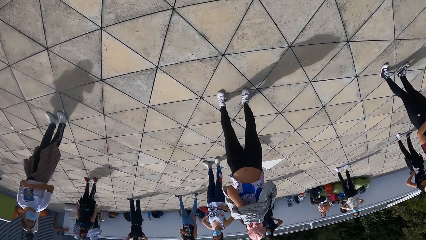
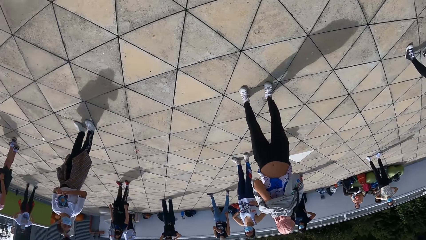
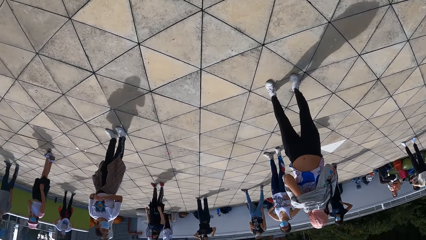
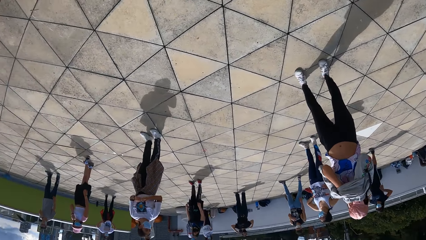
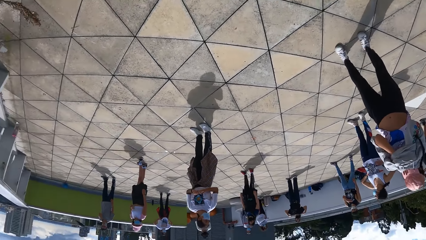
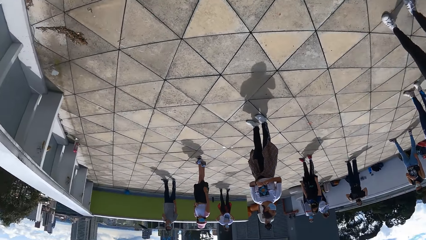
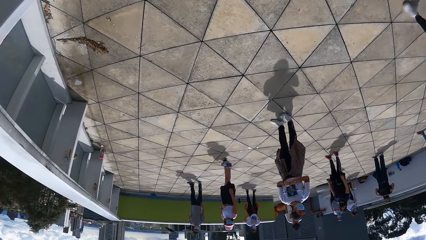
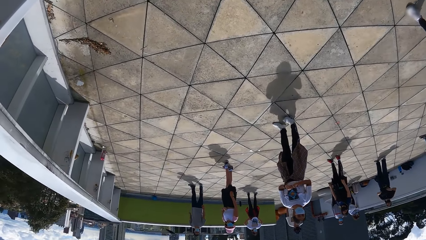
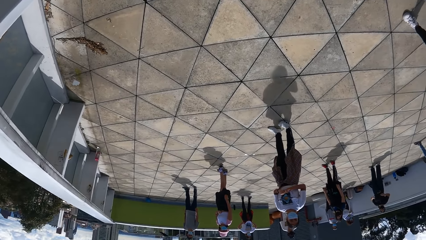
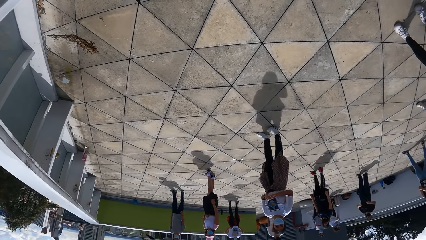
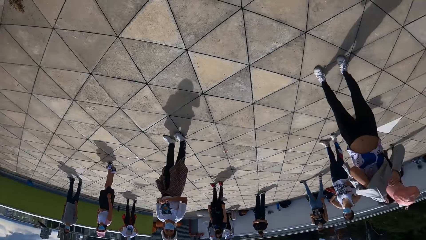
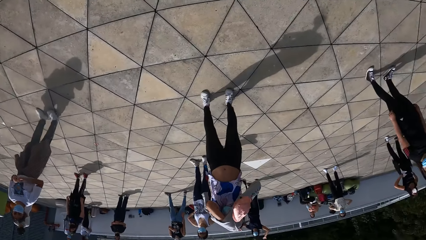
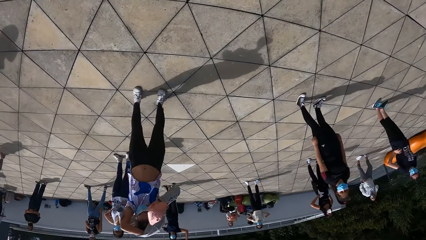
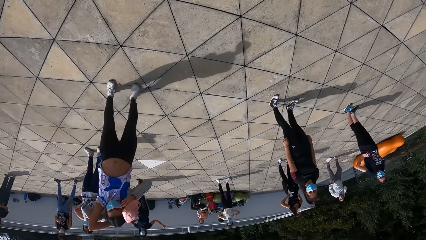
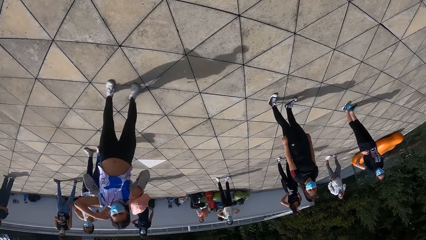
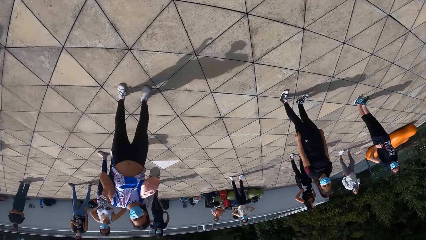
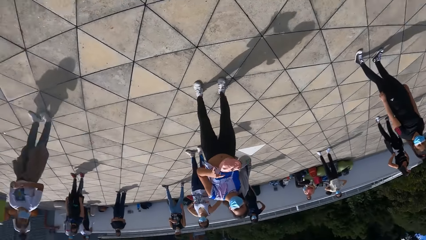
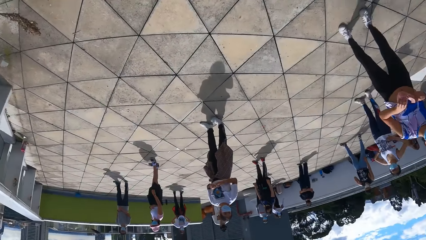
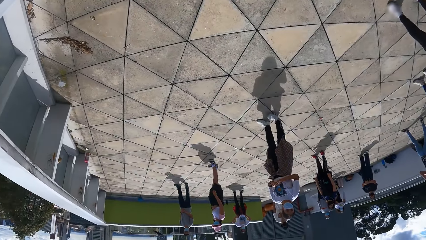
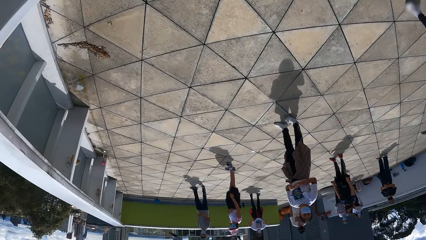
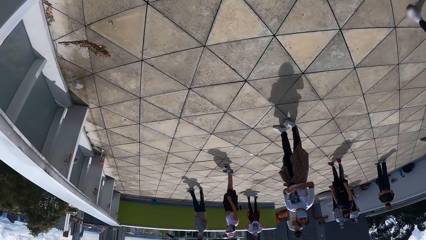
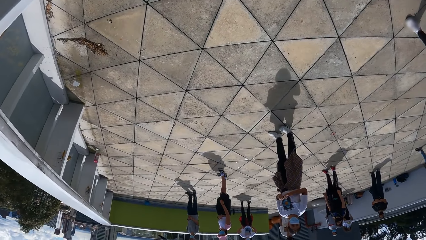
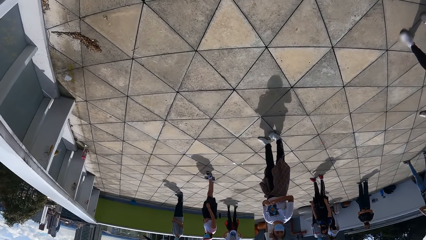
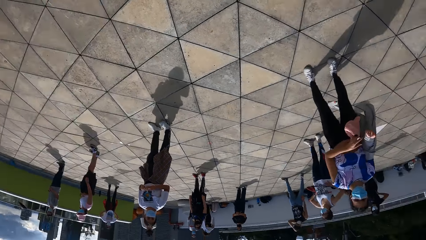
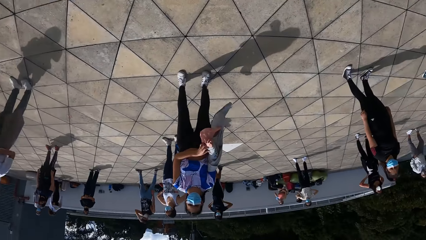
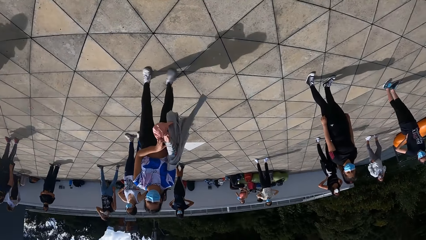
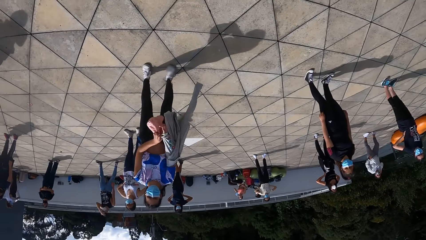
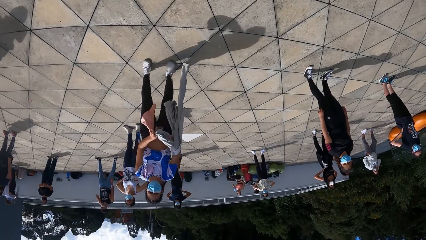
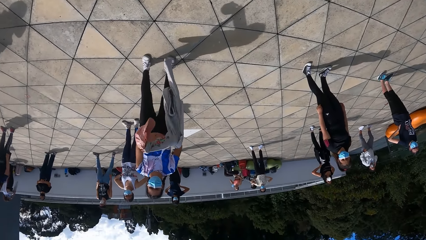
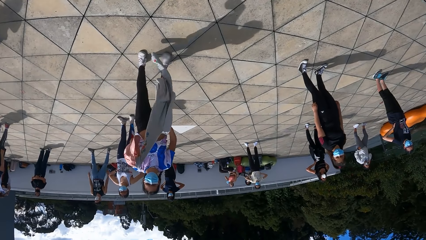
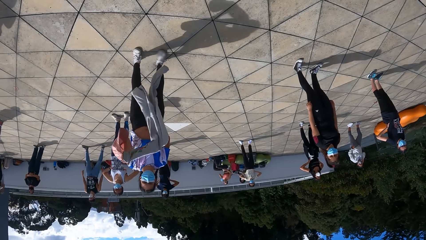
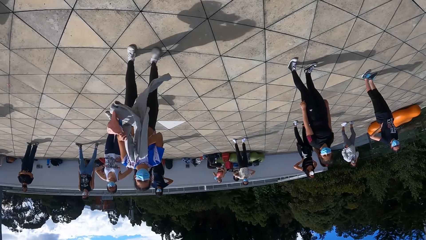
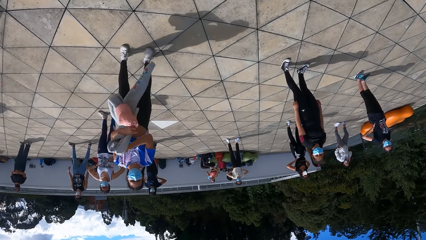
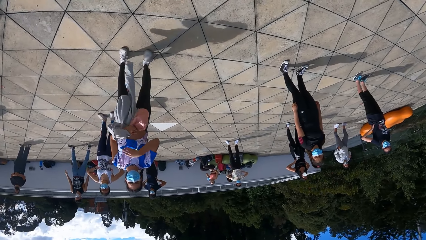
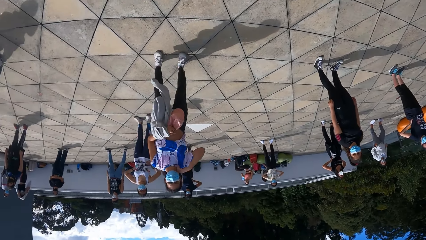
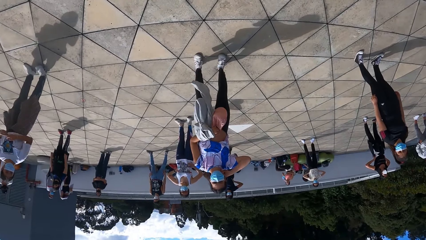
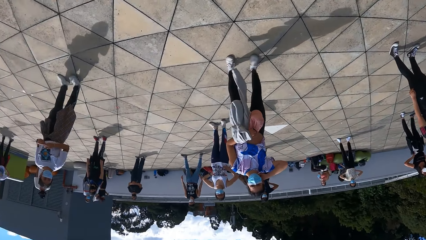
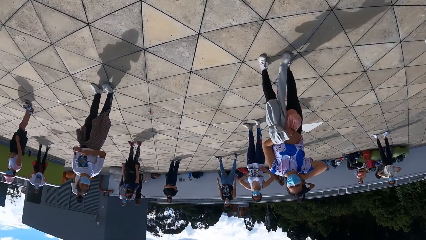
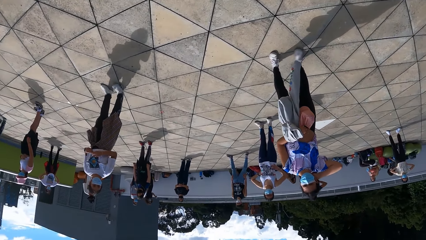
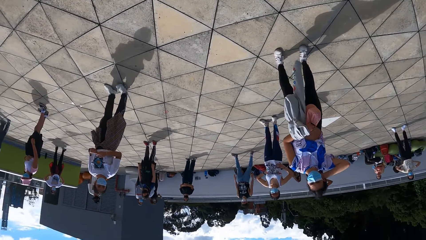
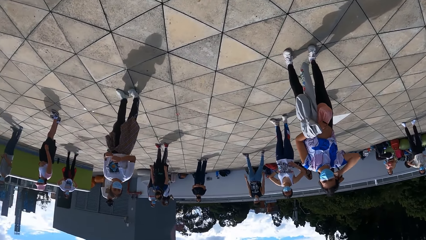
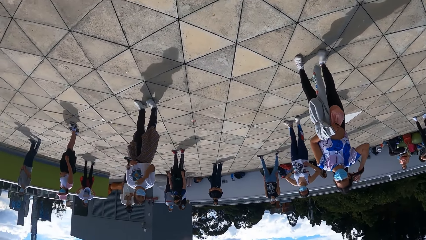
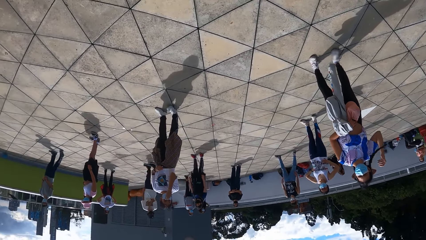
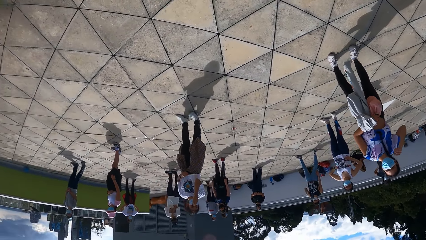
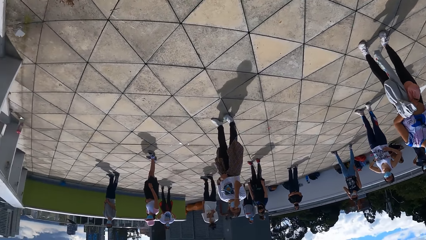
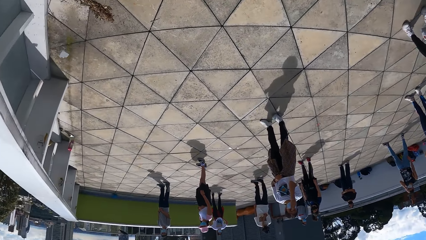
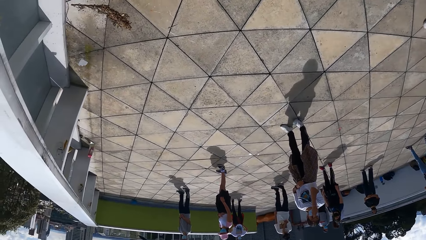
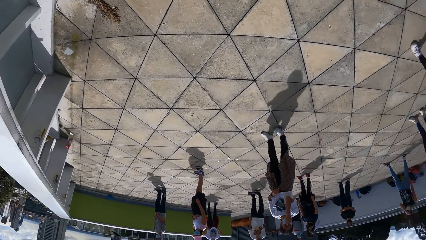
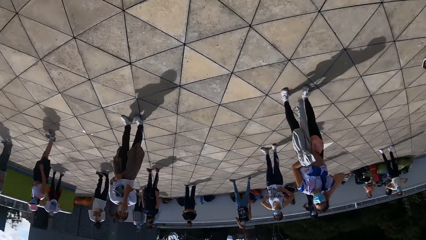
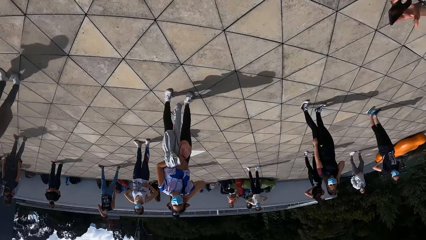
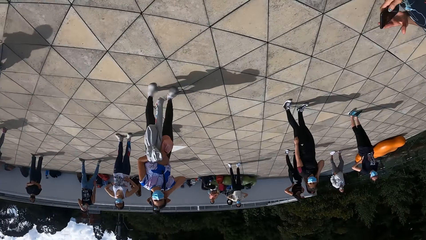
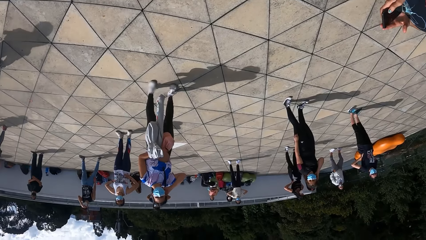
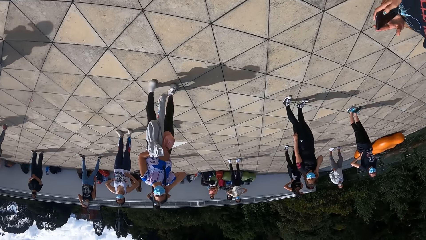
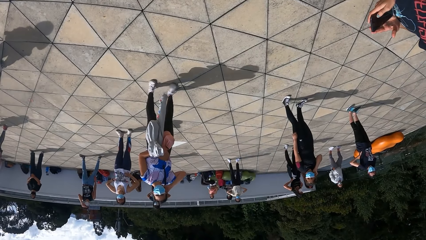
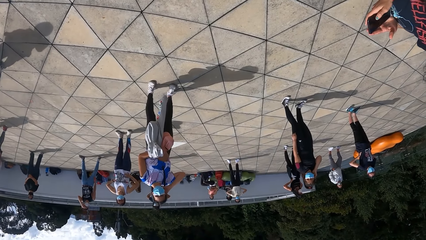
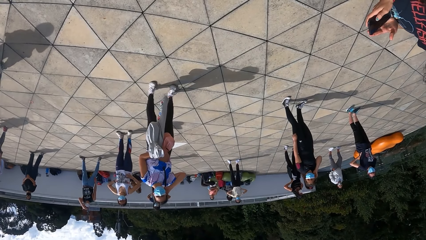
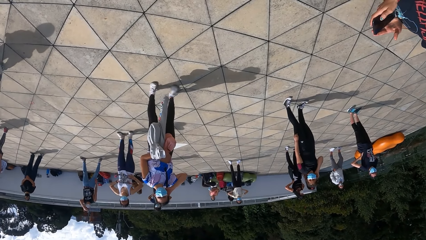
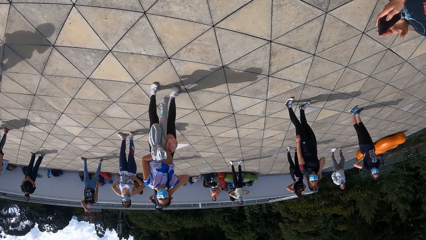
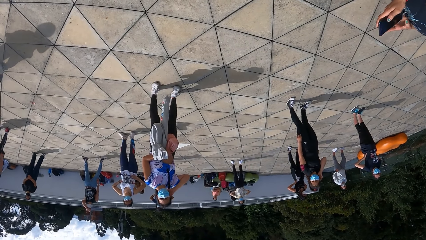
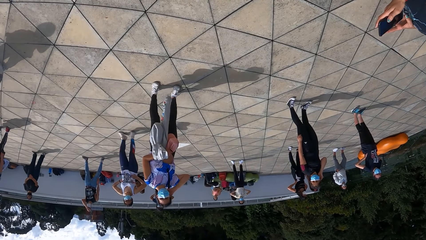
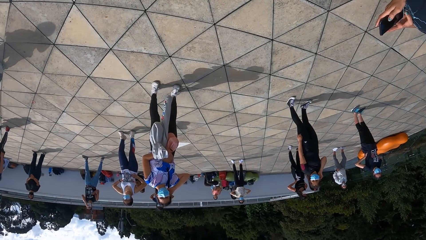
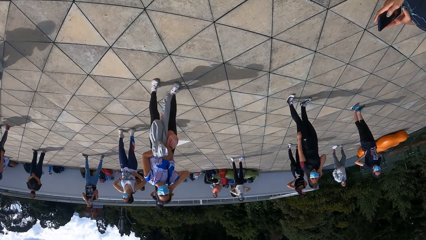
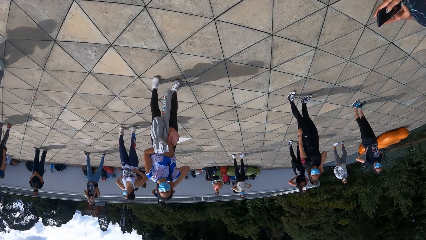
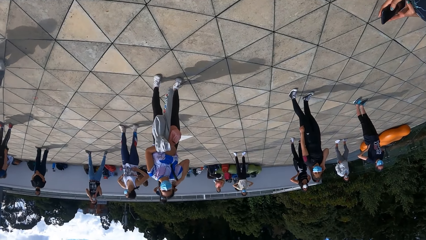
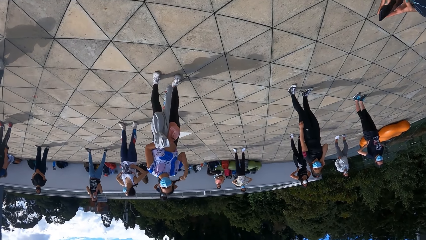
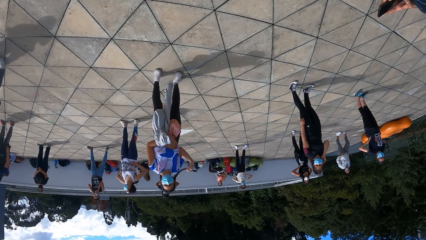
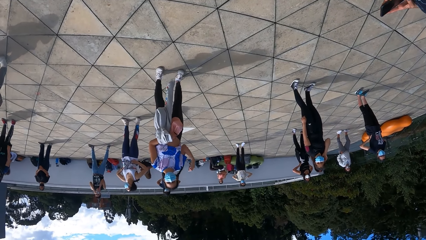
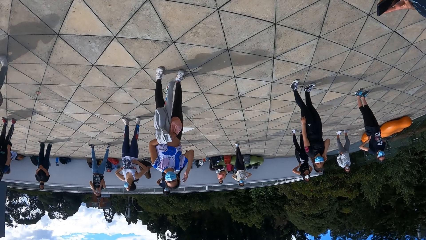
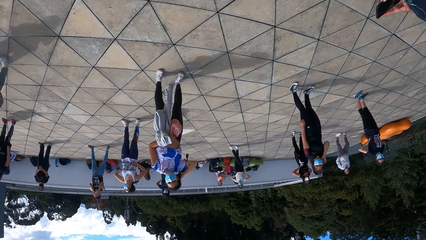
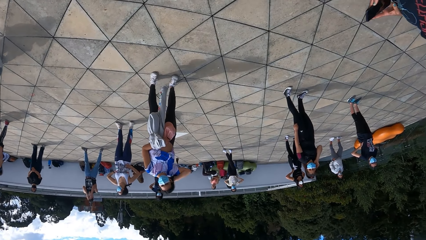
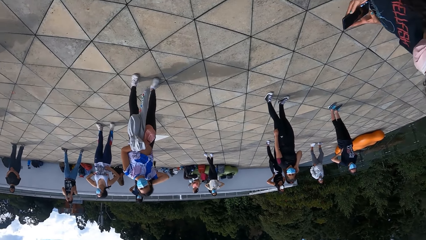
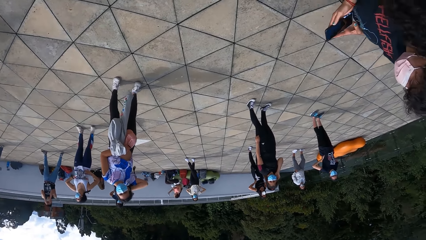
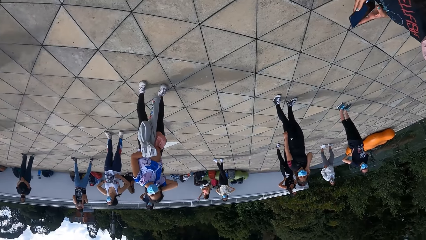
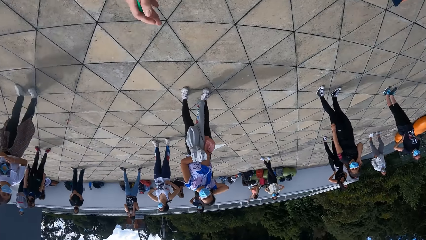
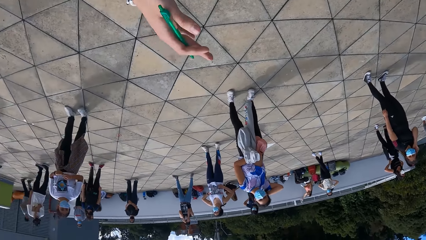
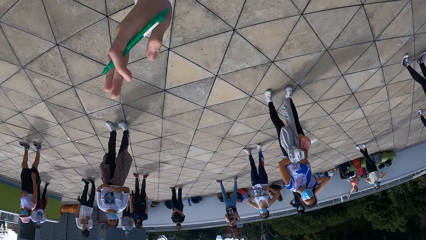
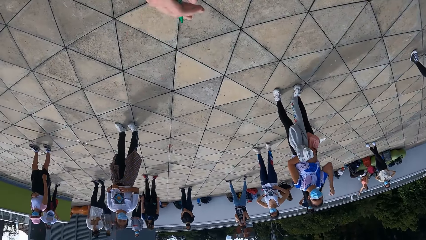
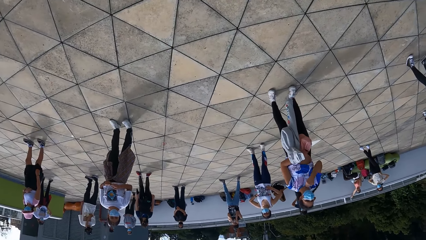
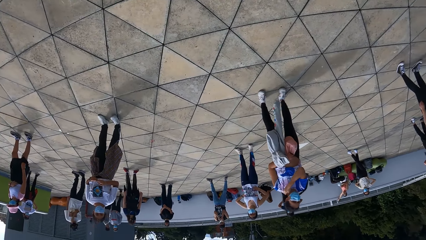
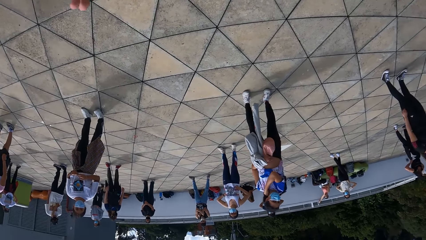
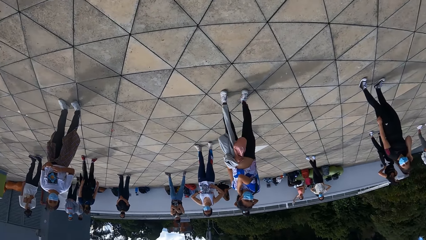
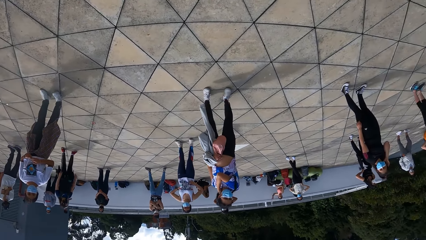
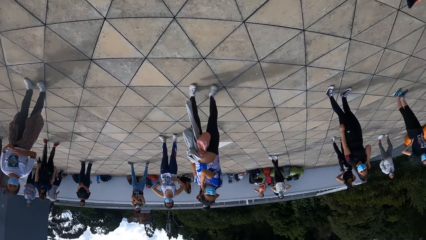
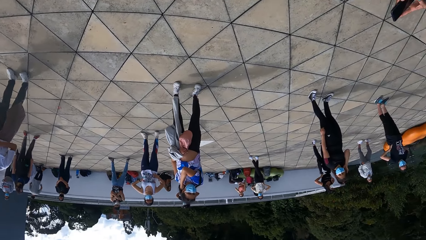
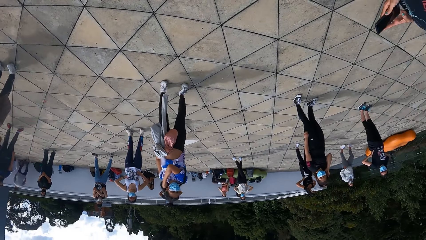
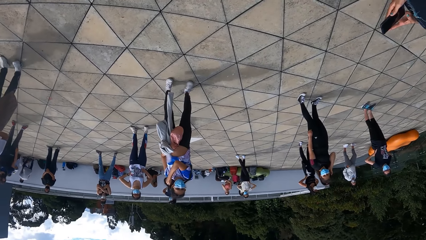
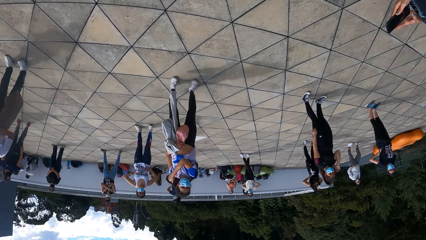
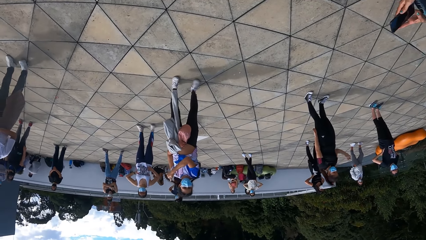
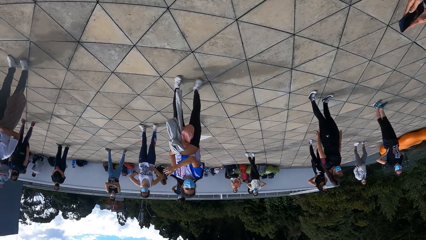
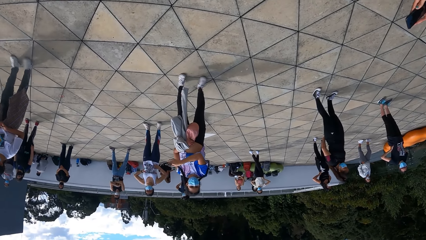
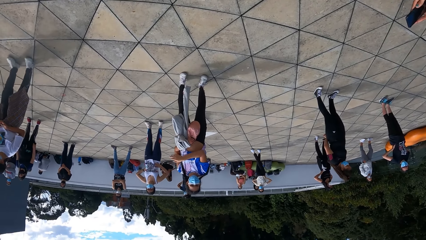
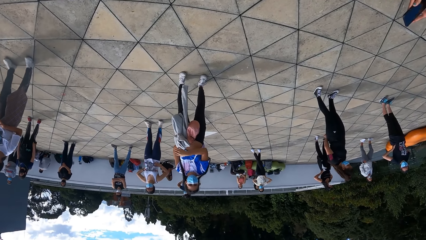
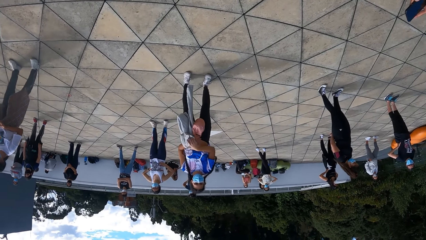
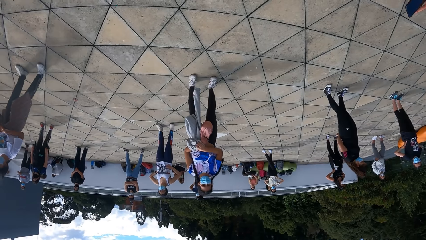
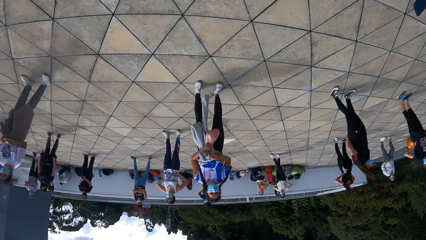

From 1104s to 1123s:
The camera wearer looks around. A person removes a sweater. The camera wearer looks around. They straighten the hair. They look around. The person straightens the hair. The camera wearer sways a hand. The person straightens the hair.
